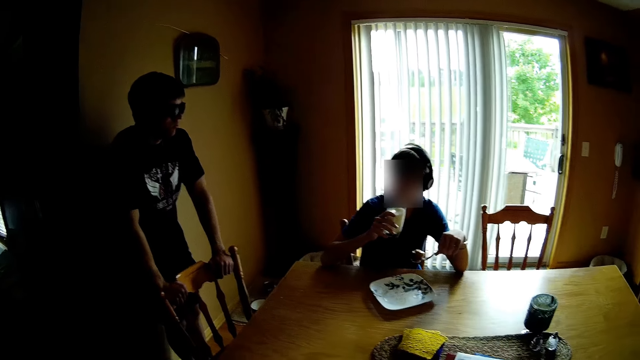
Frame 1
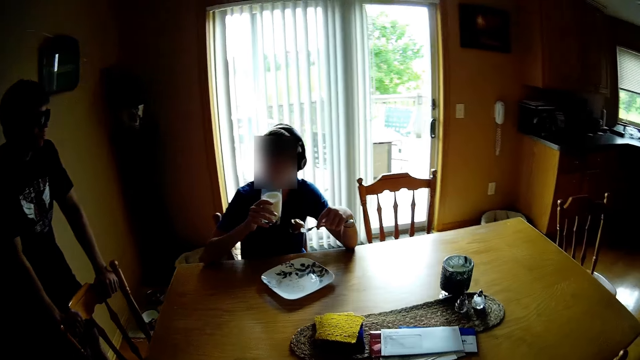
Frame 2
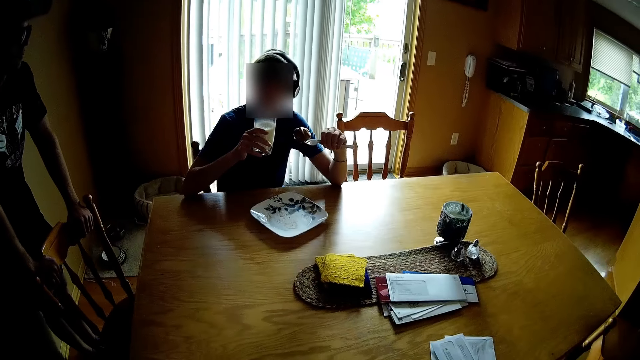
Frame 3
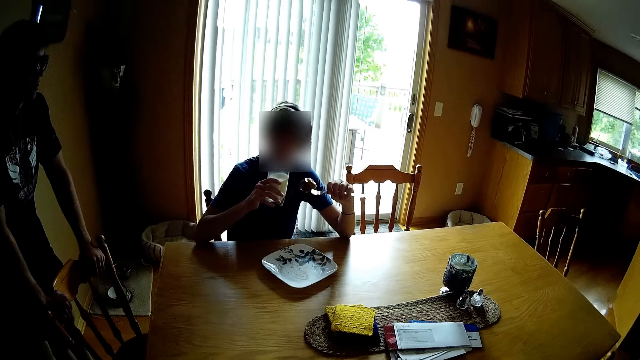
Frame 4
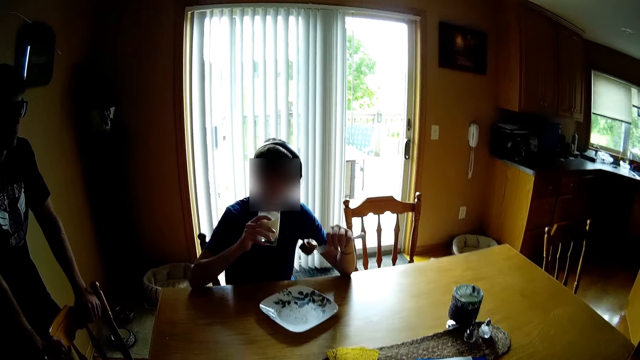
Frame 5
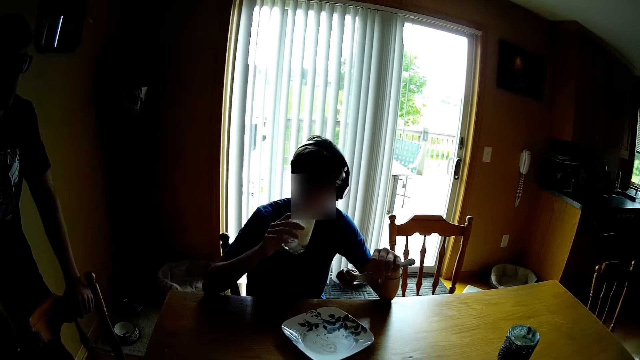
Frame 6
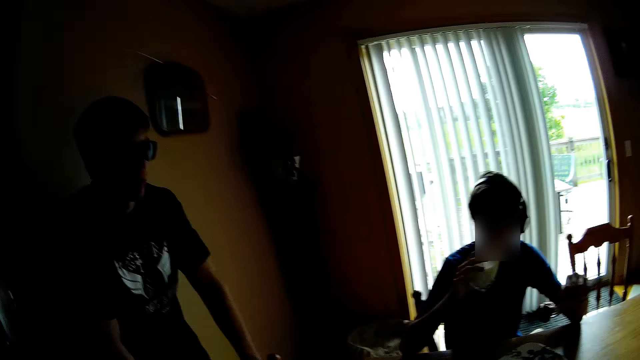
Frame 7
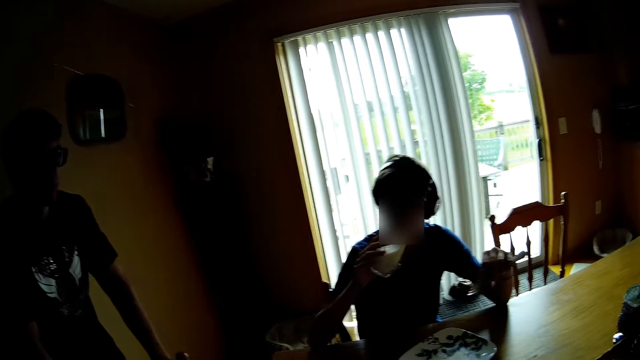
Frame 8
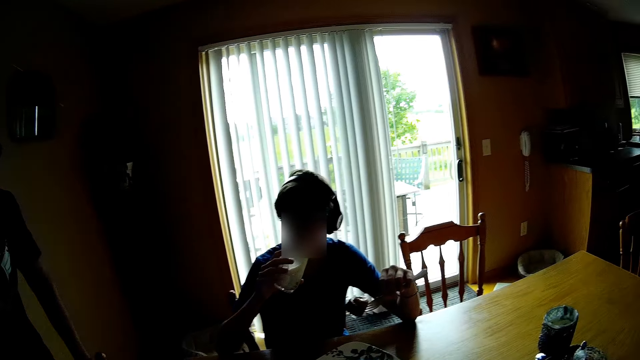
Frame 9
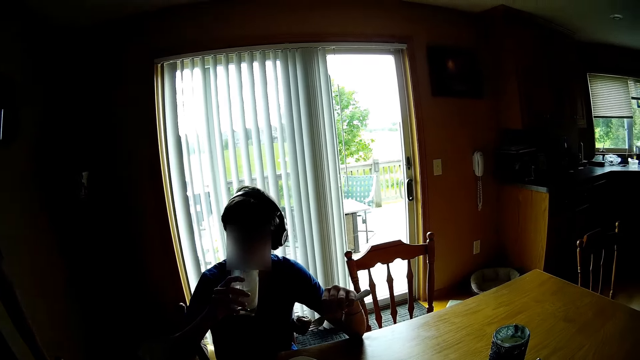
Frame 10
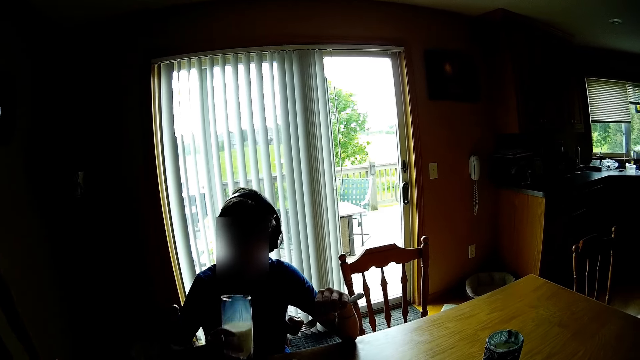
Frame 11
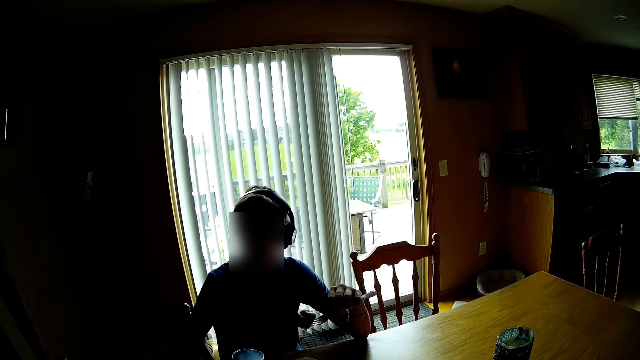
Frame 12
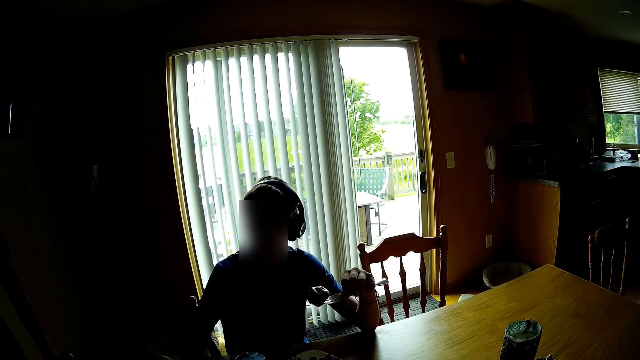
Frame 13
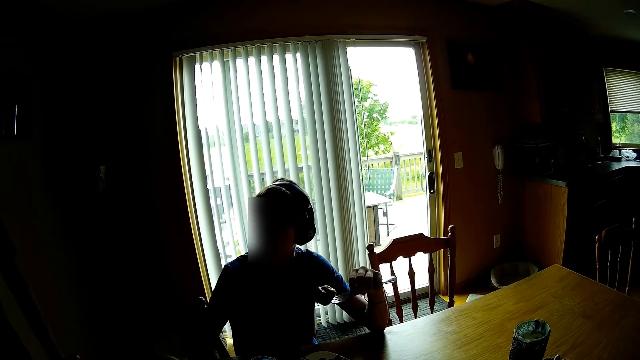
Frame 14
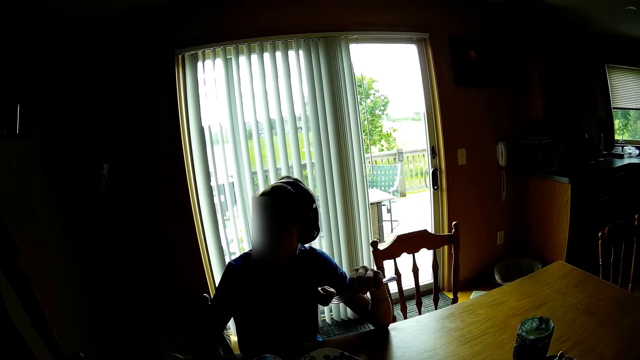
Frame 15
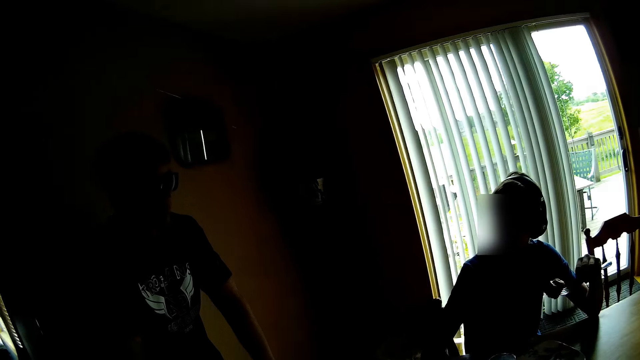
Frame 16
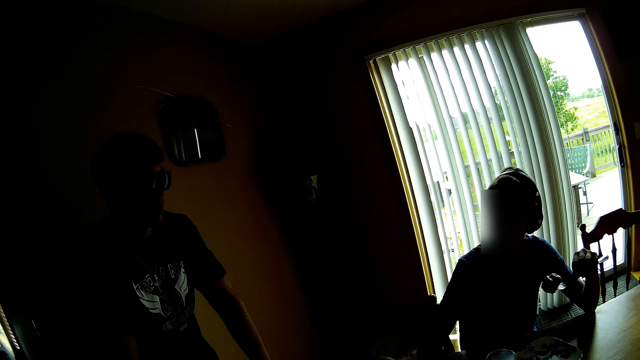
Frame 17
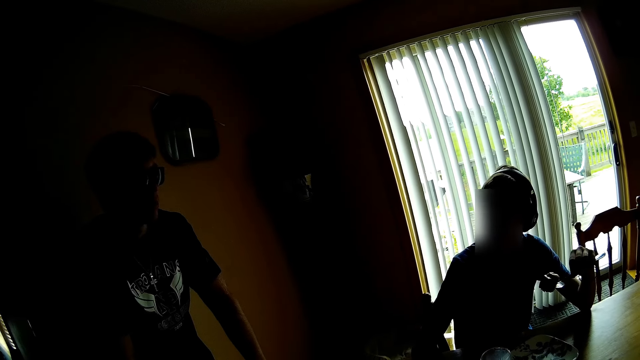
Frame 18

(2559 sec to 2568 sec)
A person drinks milk. The person puts the glass of milk on the table.

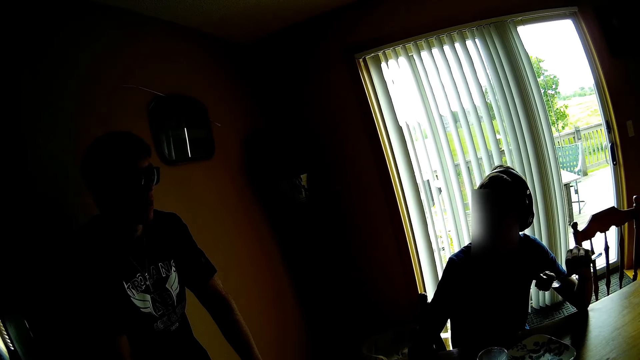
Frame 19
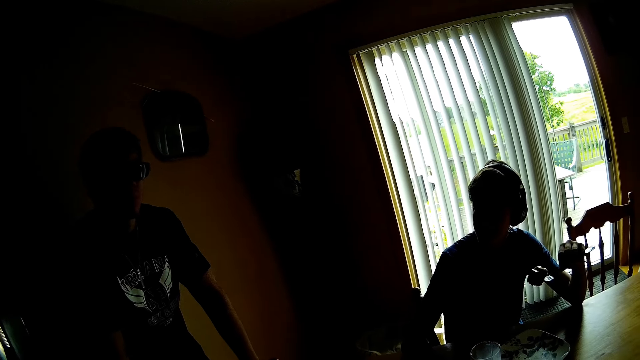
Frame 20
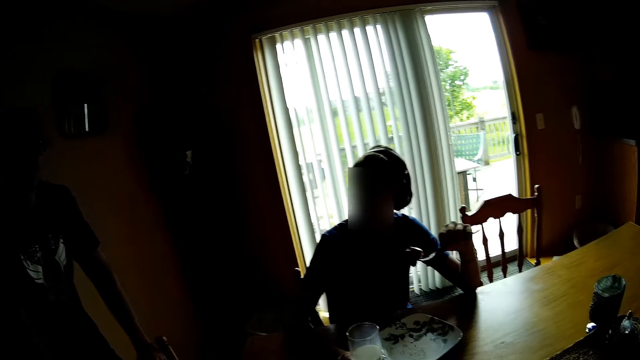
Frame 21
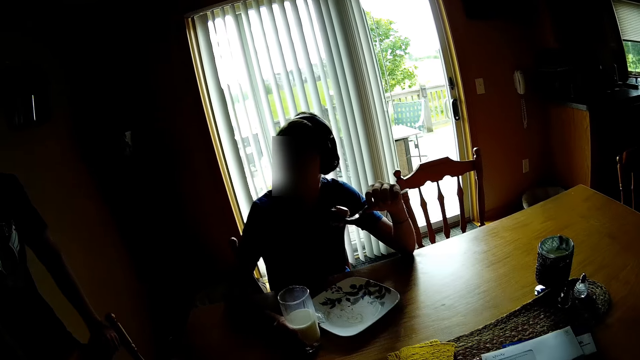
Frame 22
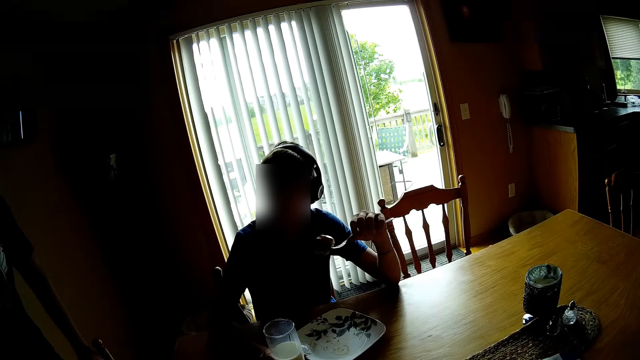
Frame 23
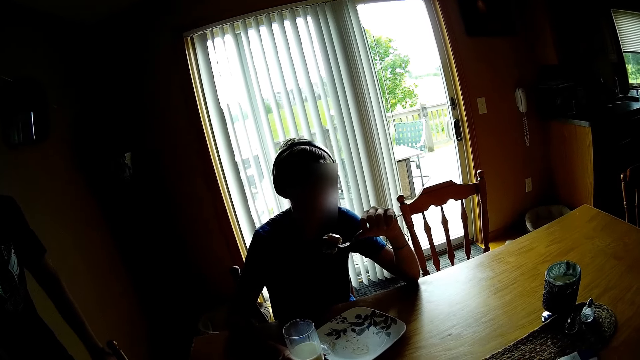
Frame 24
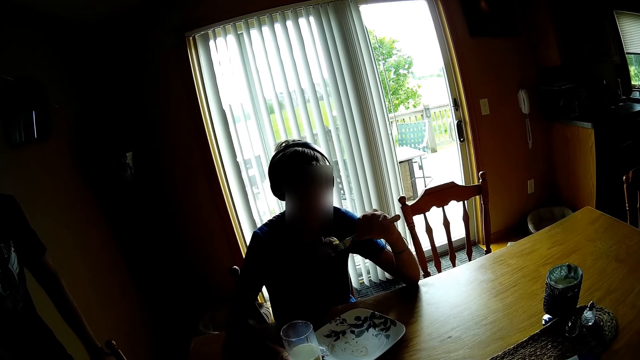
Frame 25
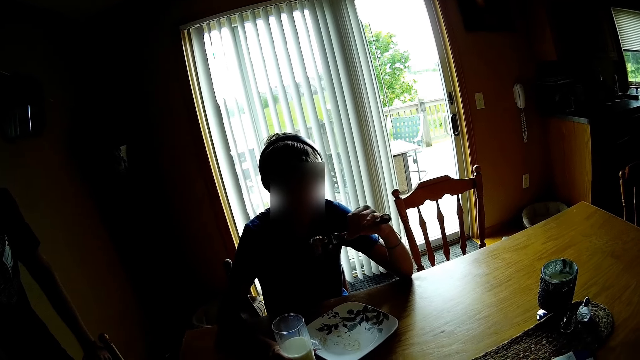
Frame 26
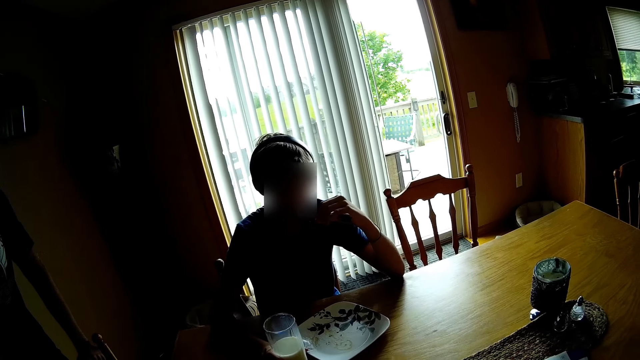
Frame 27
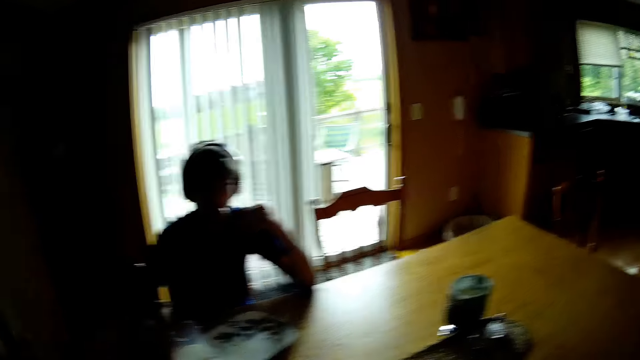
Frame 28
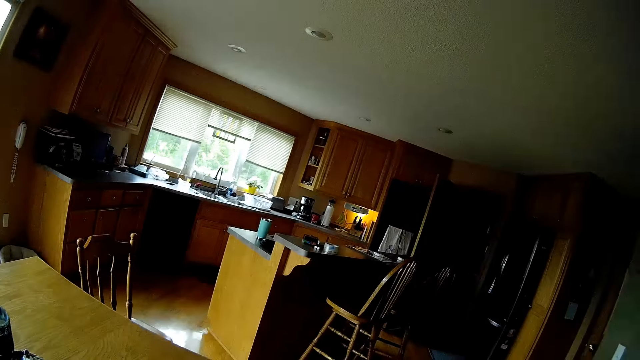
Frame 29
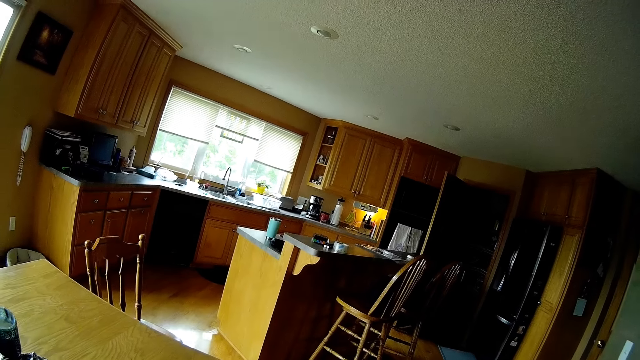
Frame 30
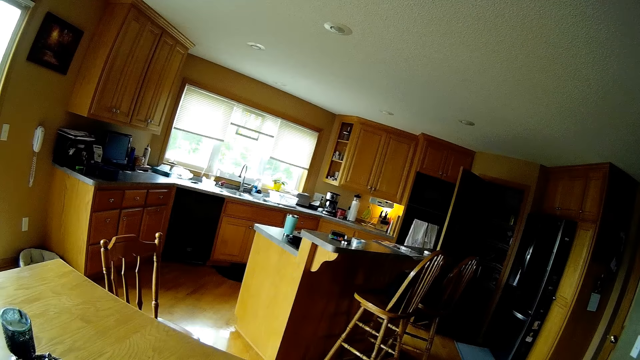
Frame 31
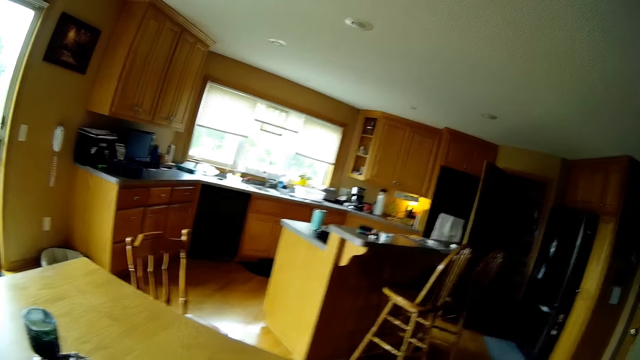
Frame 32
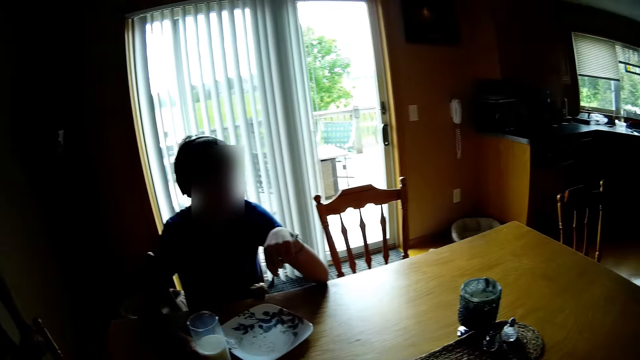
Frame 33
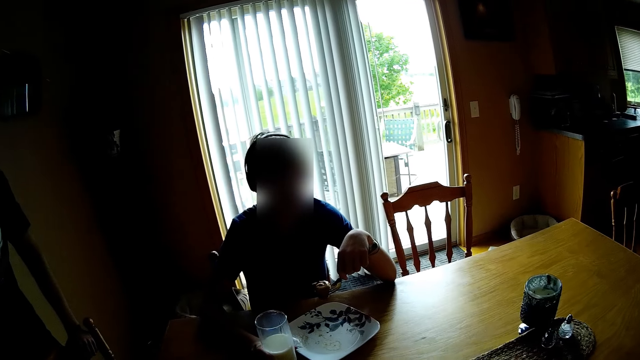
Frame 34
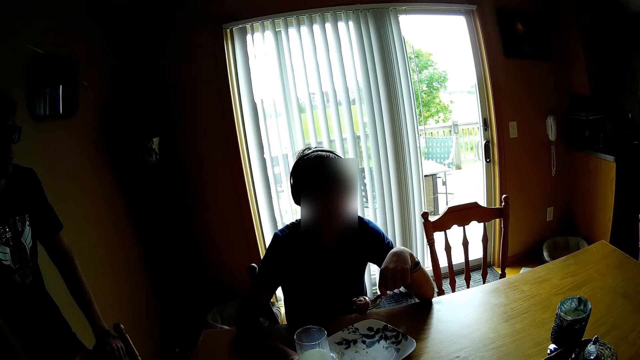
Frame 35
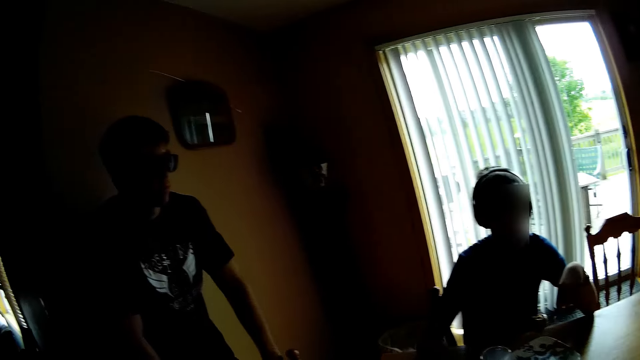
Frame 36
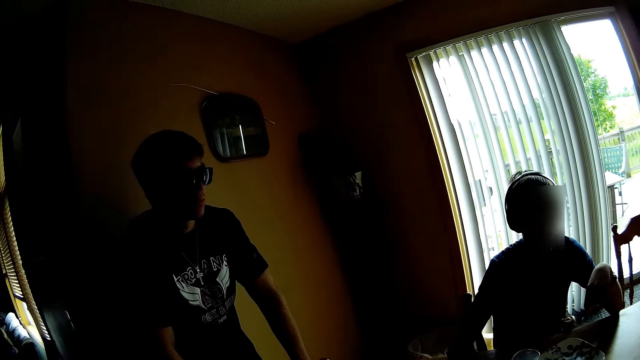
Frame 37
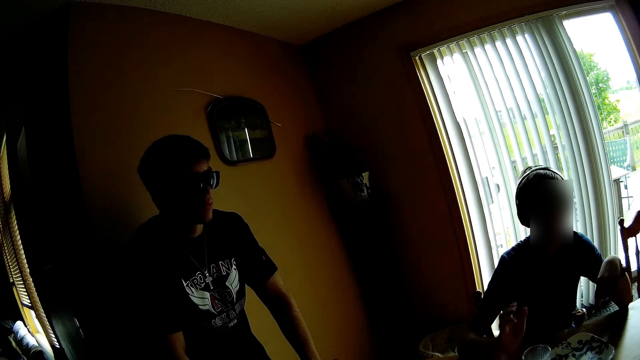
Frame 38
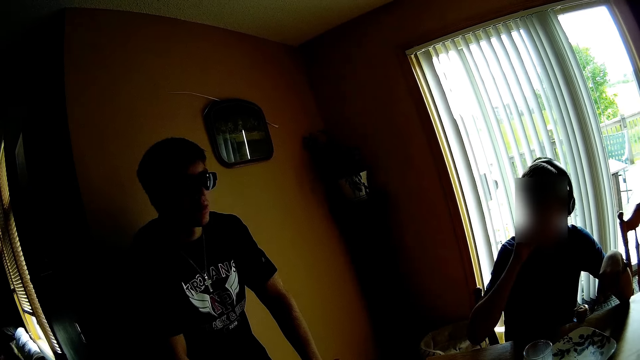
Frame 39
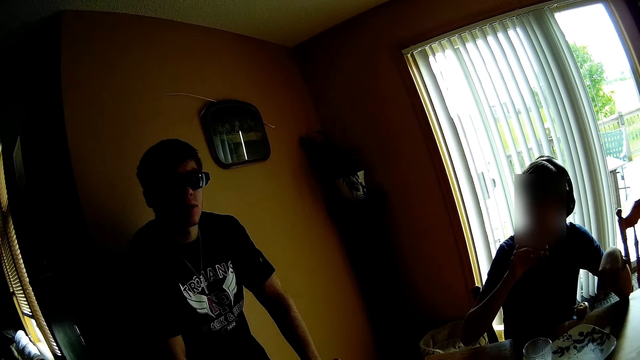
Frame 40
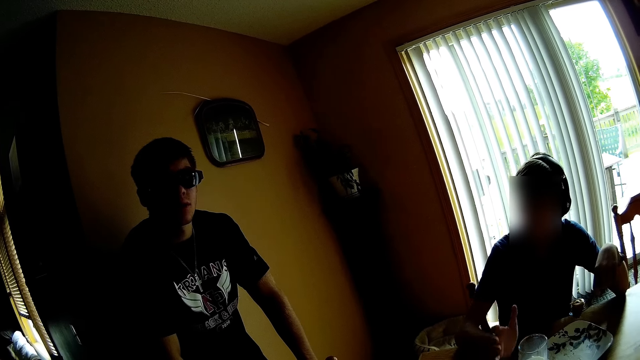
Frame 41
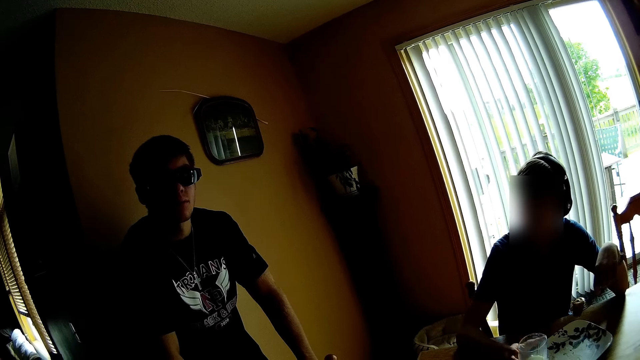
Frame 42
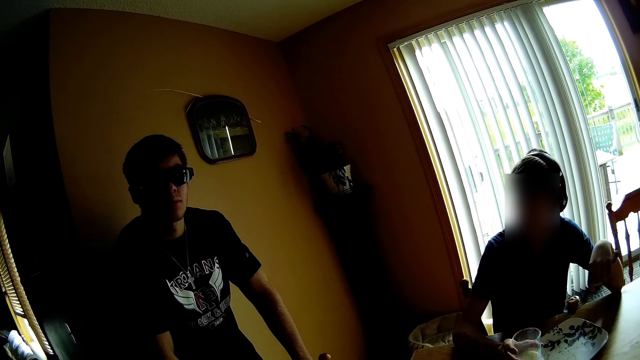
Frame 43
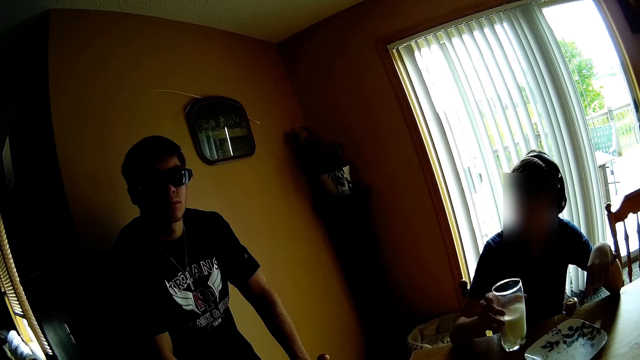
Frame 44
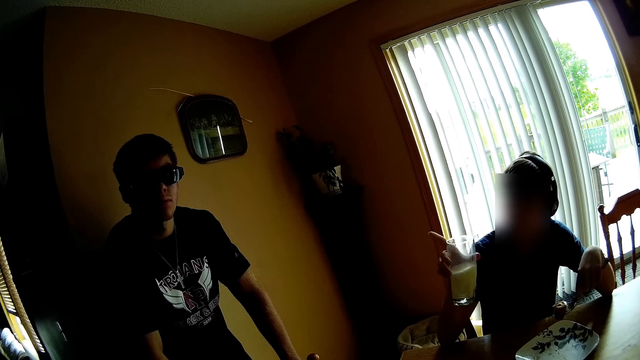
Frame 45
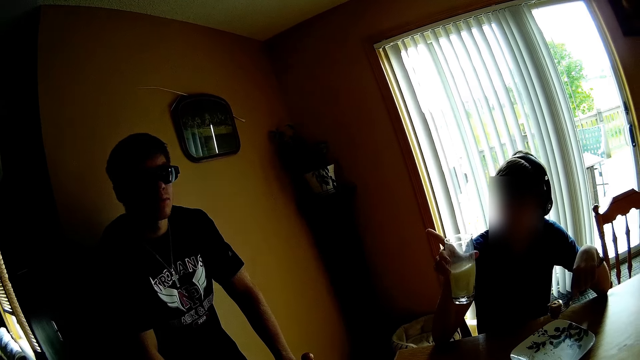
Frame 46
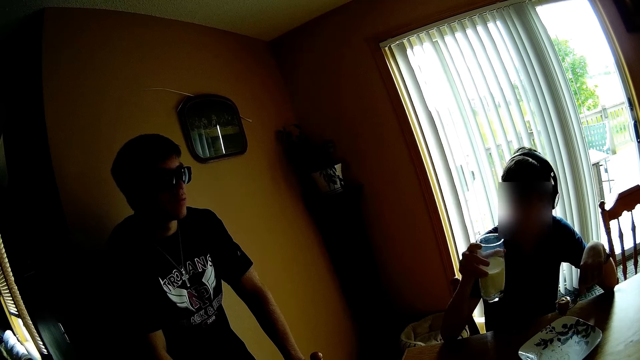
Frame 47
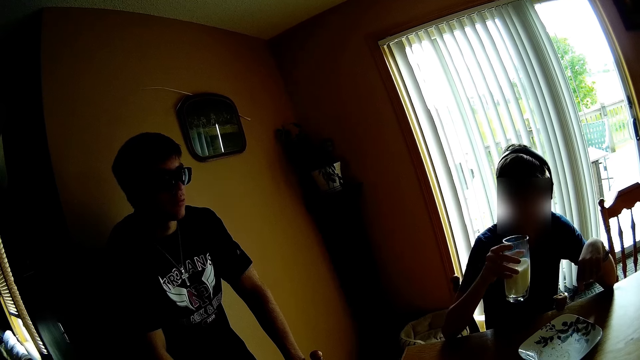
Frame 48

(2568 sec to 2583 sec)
The camera wearer interacts with a person and another person. A person eats food. The camera wearer looks around. The person picks up the glass of milk from the table.
